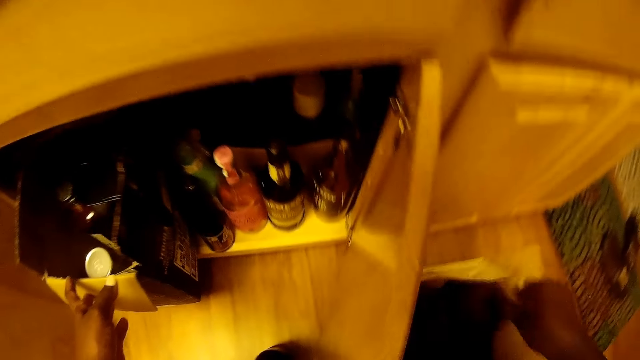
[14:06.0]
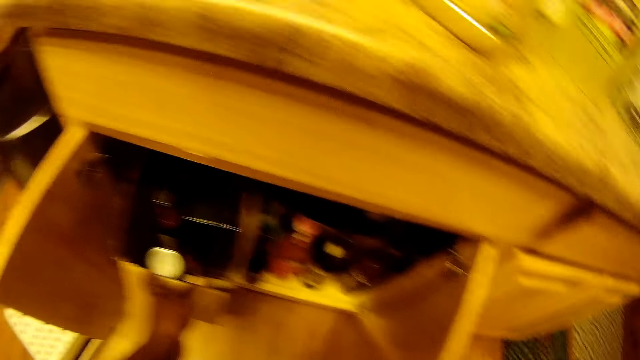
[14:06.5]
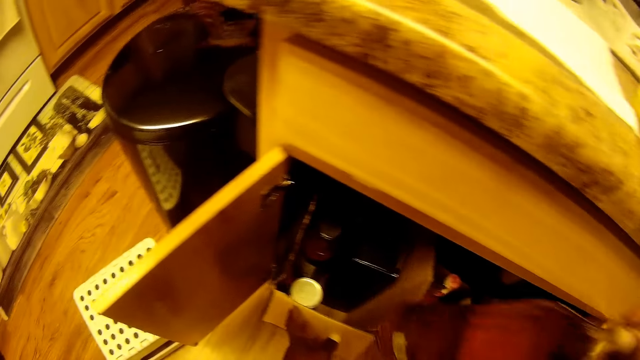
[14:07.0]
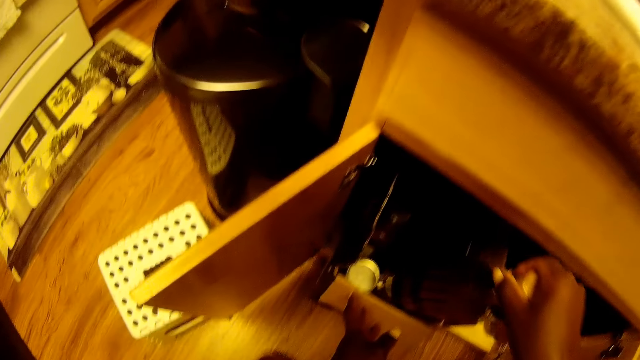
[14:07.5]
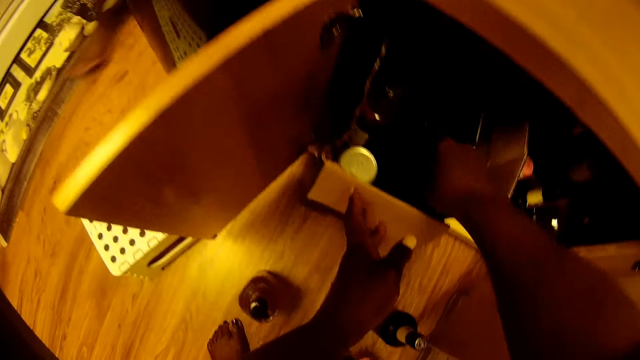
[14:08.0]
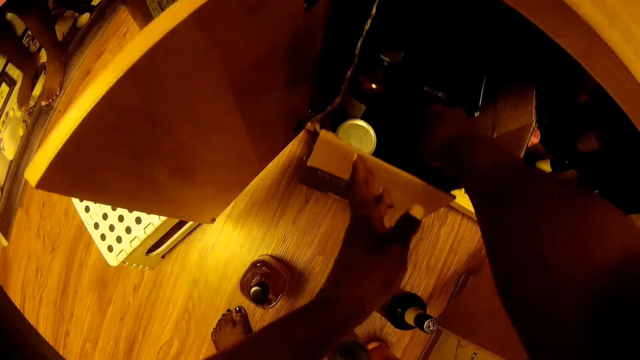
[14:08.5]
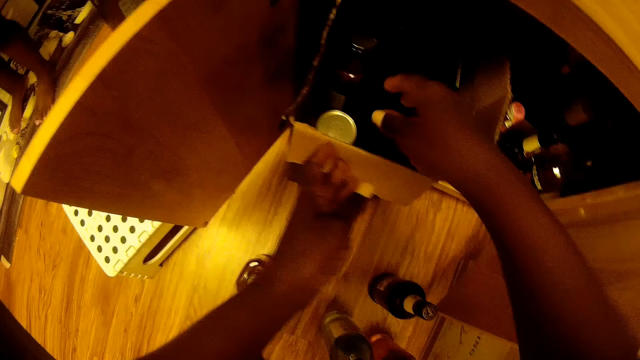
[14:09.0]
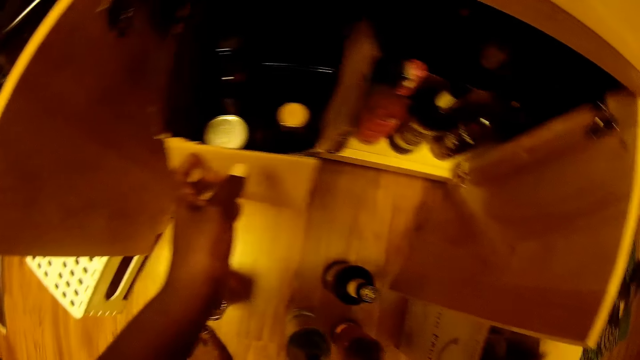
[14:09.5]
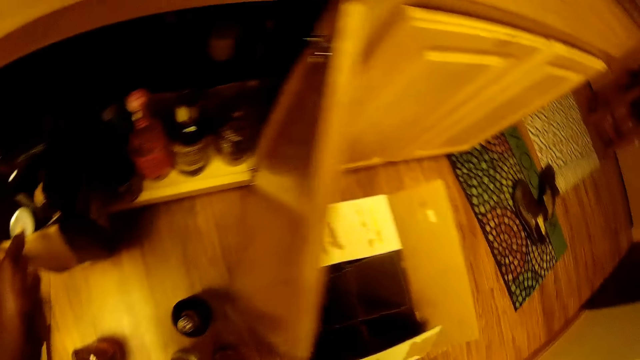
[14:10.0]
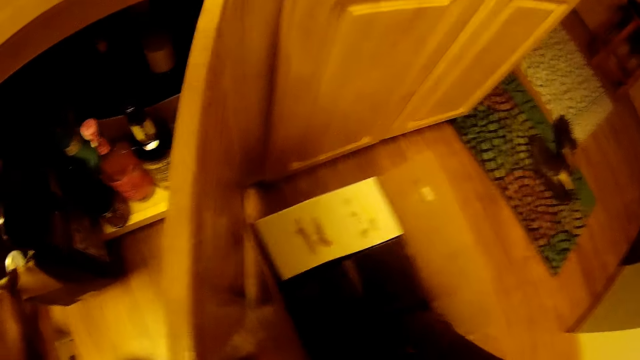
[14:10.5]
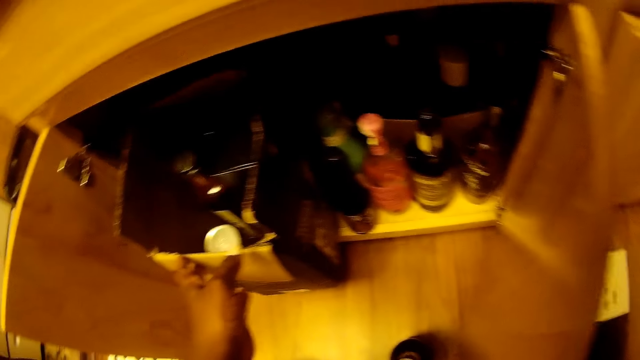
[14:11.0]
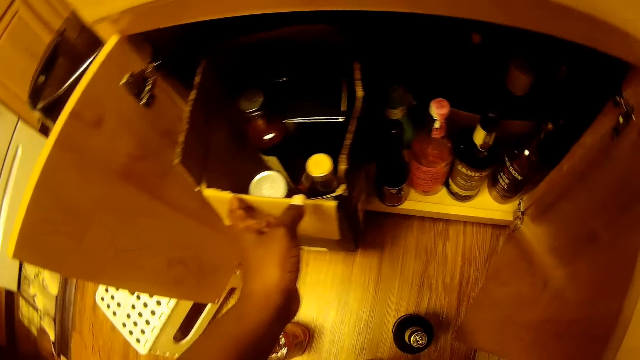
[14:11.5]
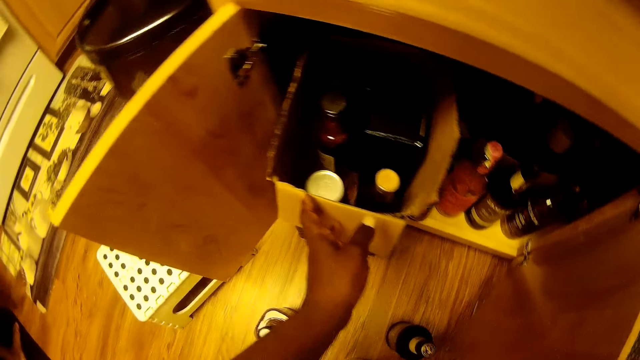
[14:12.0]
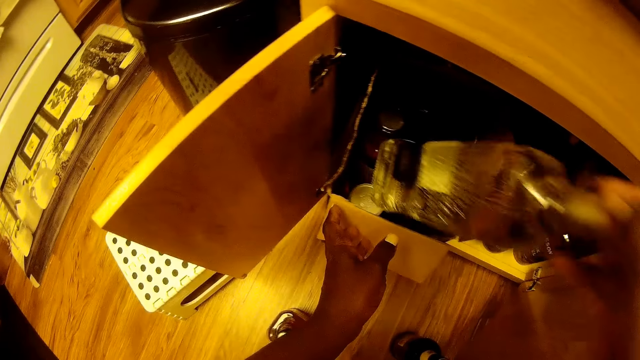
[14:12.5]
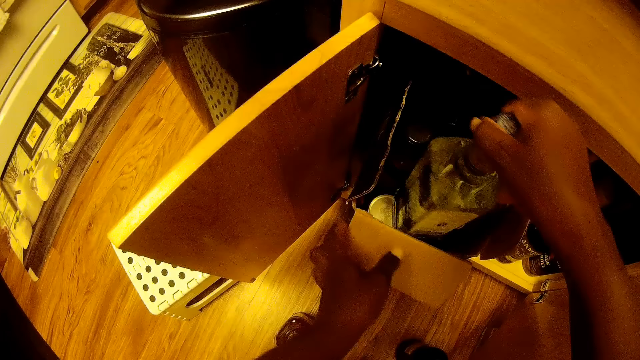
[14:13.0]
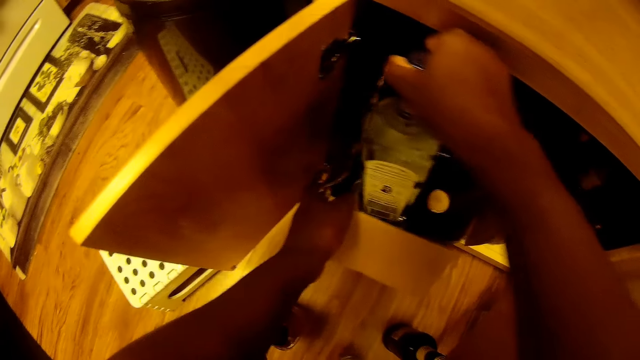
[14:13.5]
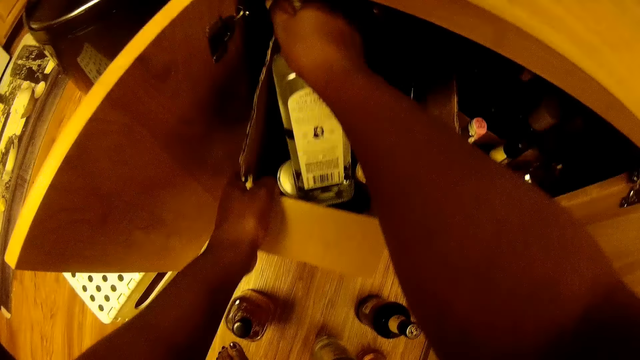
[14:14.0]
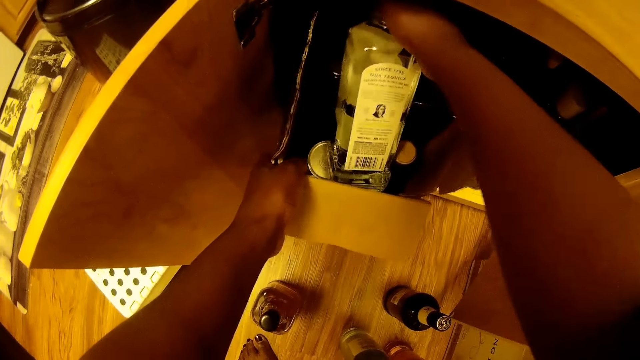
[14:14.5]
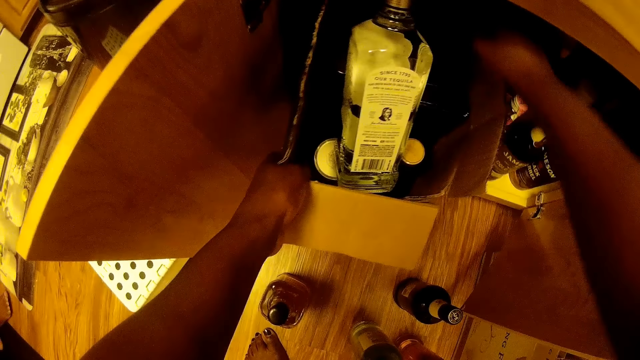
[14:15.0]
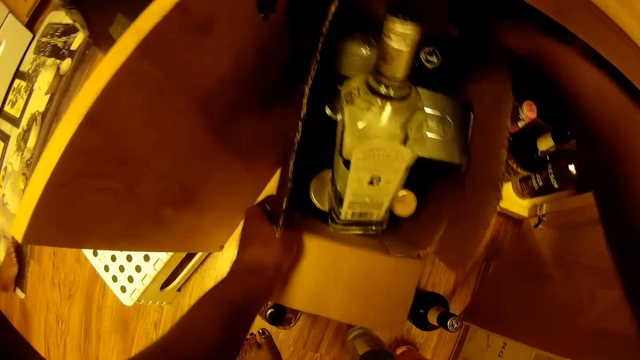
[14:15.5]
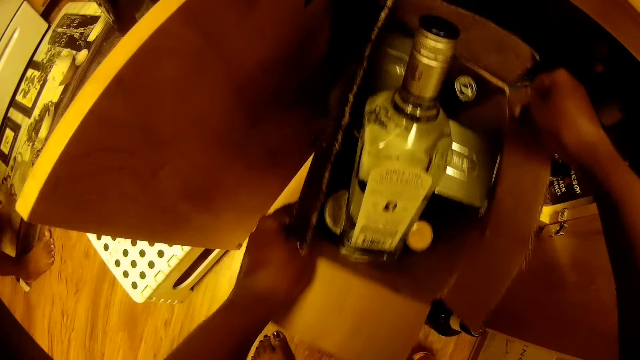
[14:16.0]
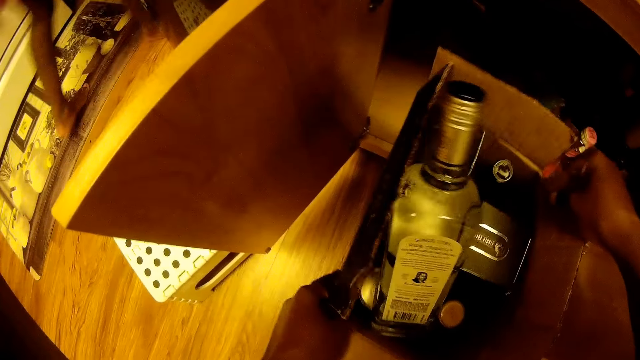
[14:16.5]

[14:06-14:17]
The camera wearer picks a bottle from the box on the floor with her right hand. She places the bottle in her right hand into the box inside the cabinet. She picks a bottle. She places the bottle in her right hand into the box inside the cabinet. She pulls the box from the cabinet with both her hands.

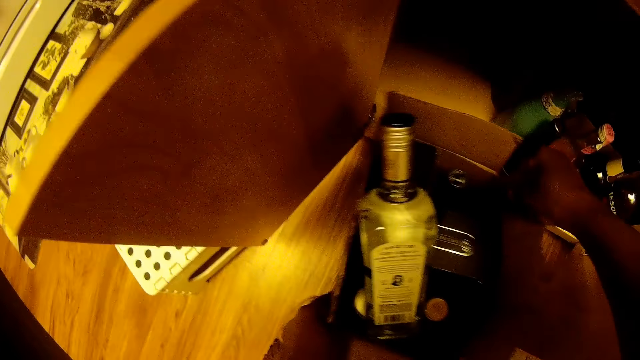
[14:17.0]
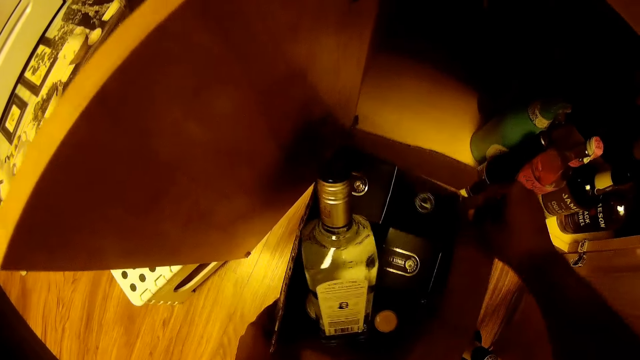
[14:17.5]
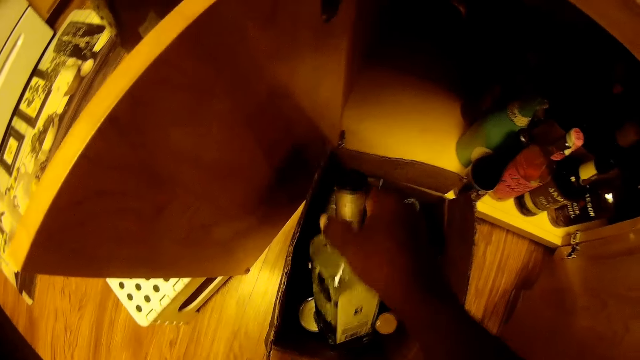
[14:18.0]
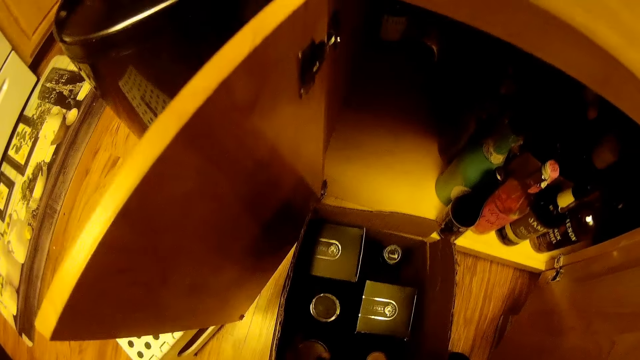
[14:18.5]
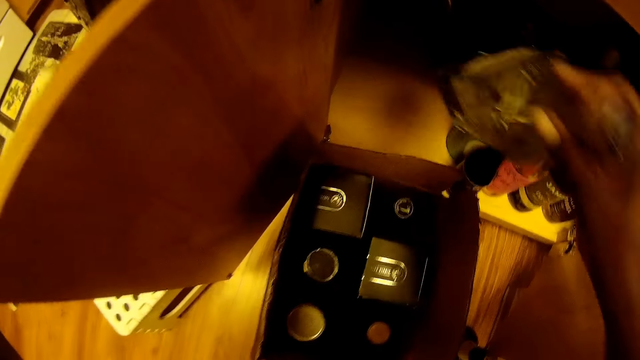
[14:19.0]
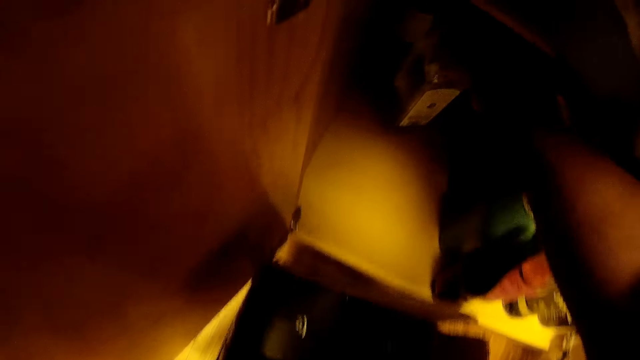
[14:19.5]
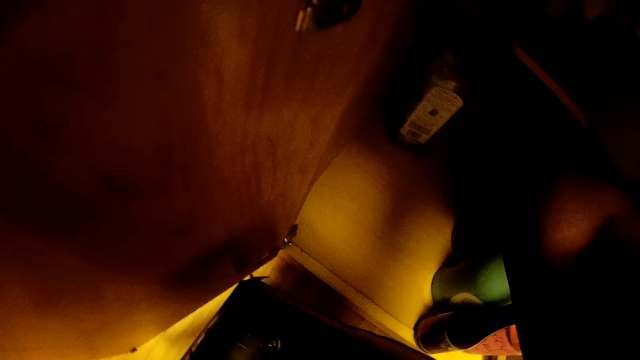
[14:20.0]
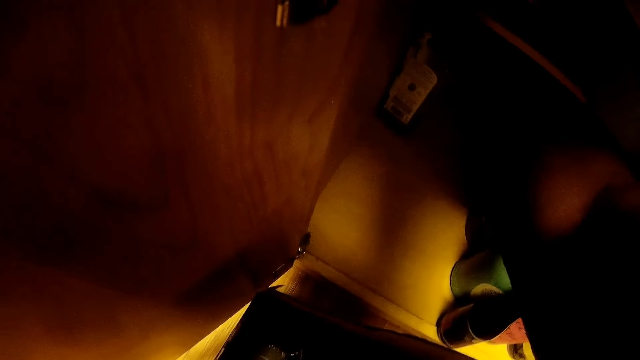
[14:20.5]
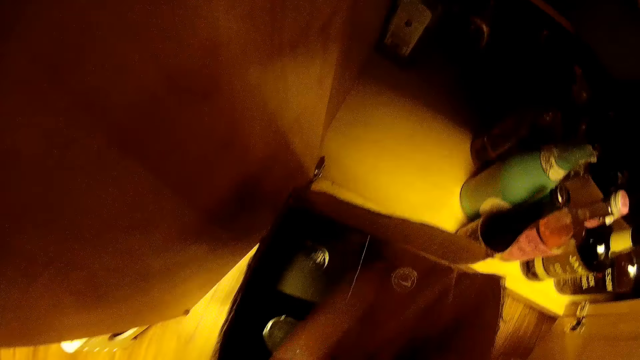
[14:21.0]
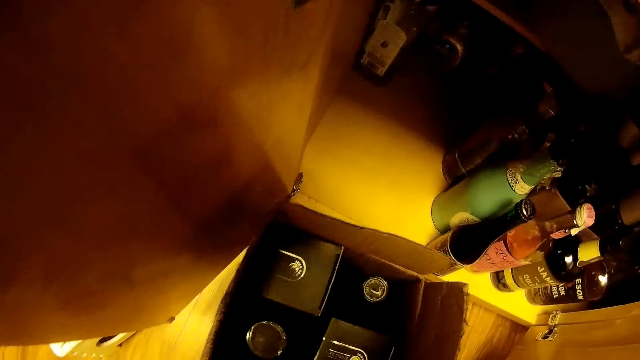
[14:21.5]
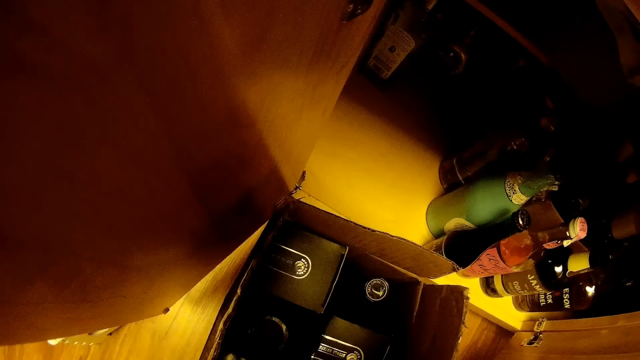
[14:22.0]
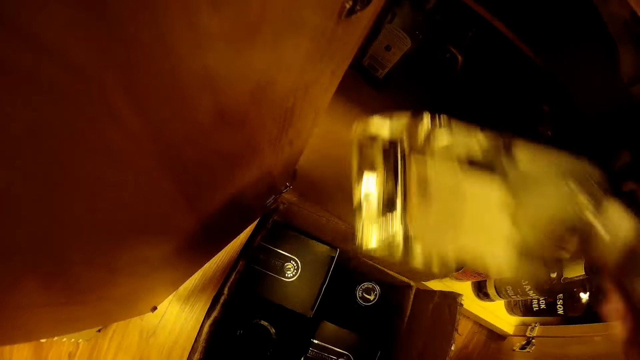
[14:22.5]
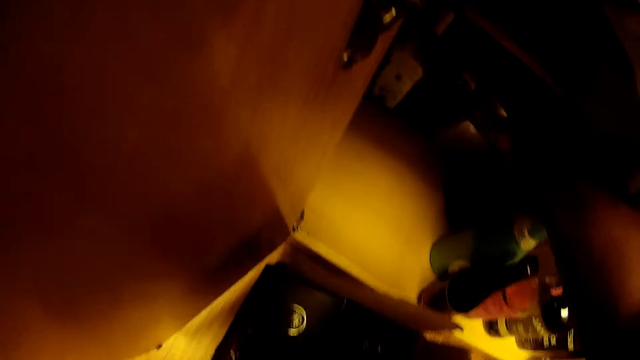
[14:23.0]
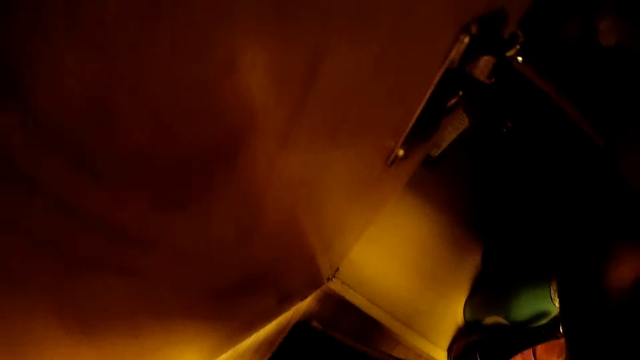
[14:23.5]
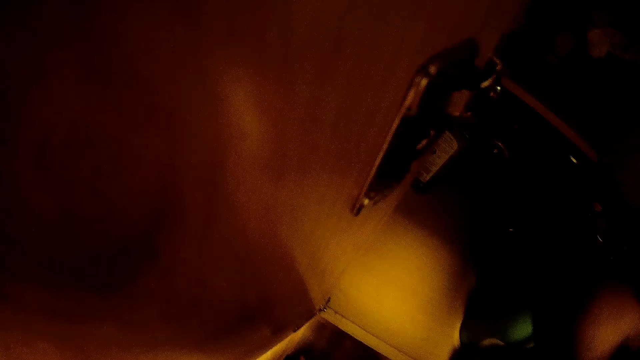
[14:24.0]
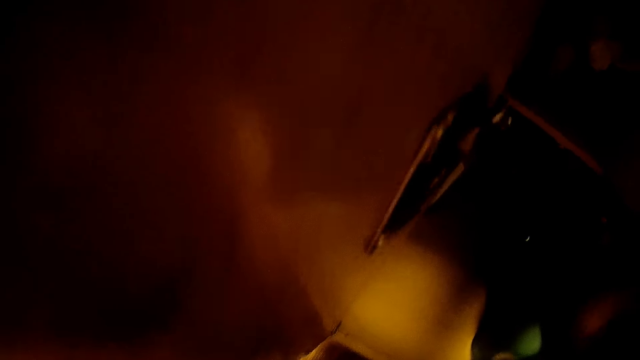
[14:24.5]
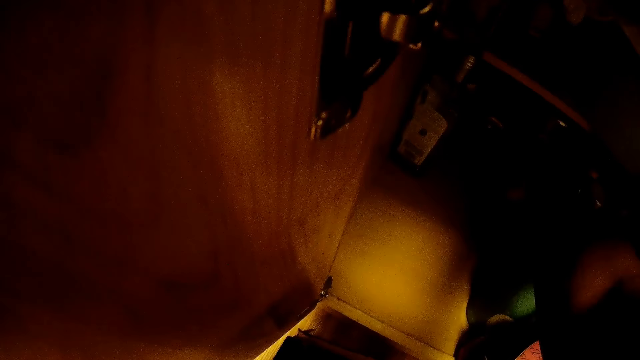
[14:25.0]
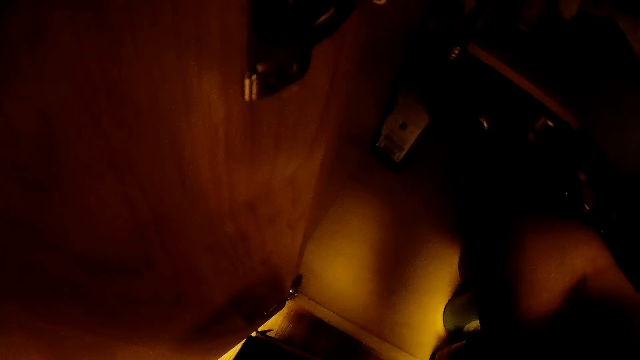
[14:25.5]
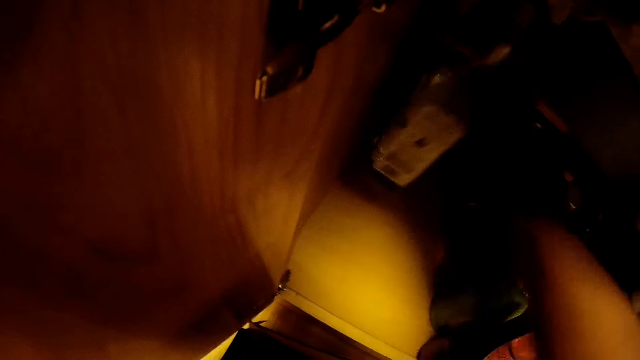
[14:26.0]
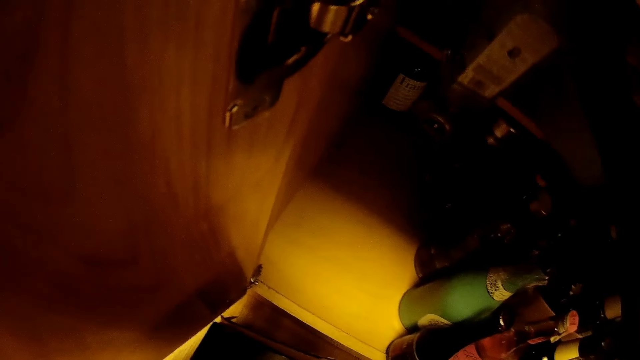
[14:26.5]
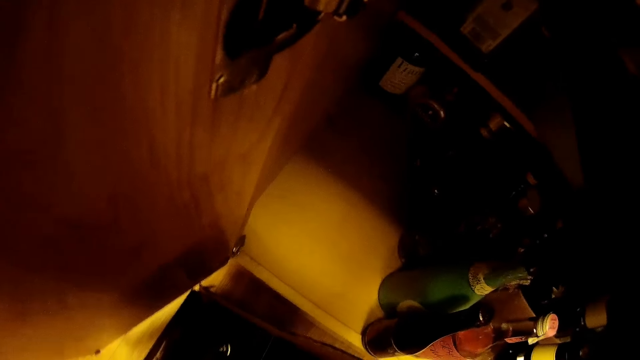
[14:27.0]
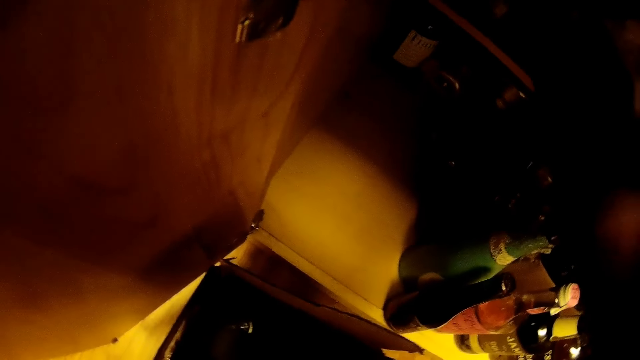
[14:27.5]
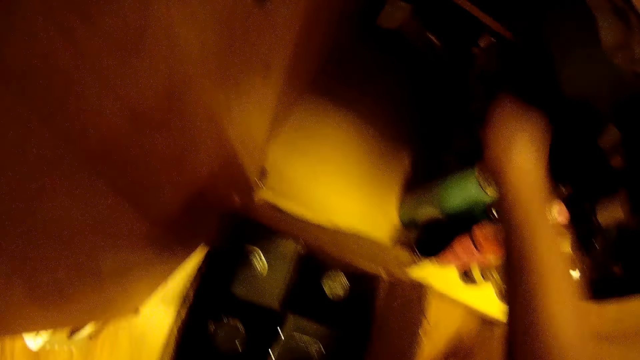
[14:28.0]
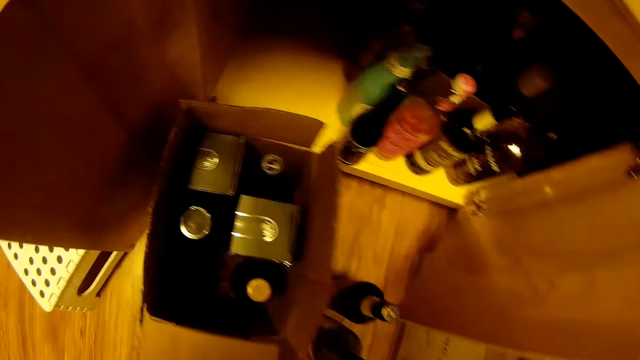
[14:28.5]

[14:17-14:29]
The camera wearer drops the box on the floor. She picks a bottle from the box with her right hand. She places the bottle in her right hand into the cabinet. She picks a bottle. She places the bottle in her right hand into the cabinet. She picks a bottle from the cabinet with her right hand. She places the bottle in her right hand into the cabinet.
